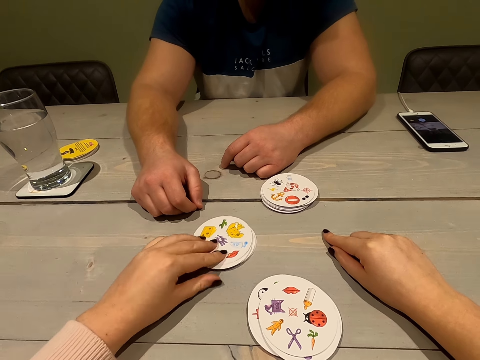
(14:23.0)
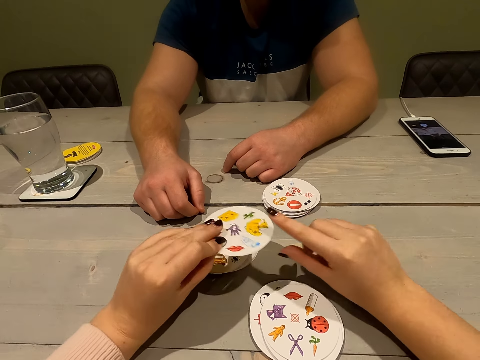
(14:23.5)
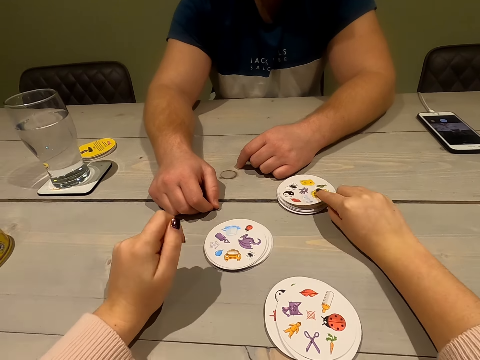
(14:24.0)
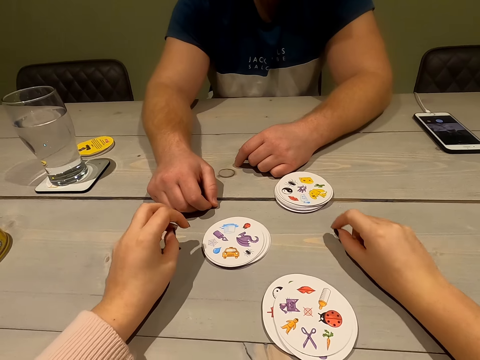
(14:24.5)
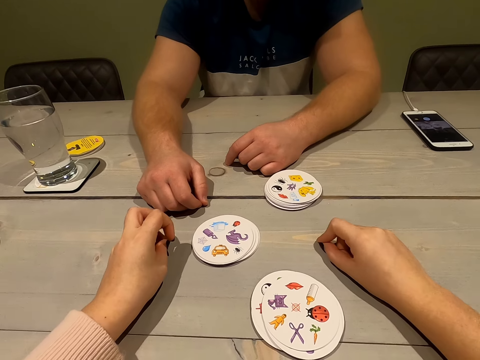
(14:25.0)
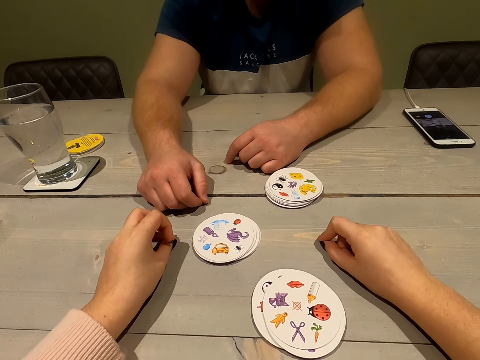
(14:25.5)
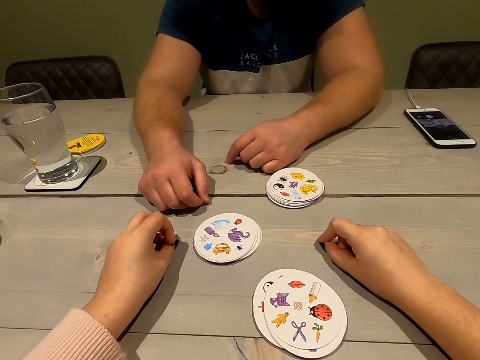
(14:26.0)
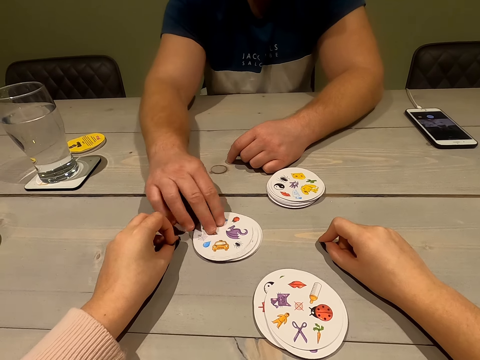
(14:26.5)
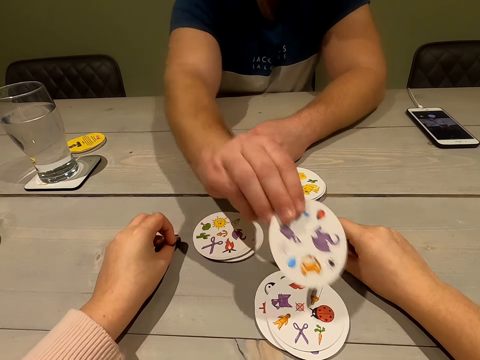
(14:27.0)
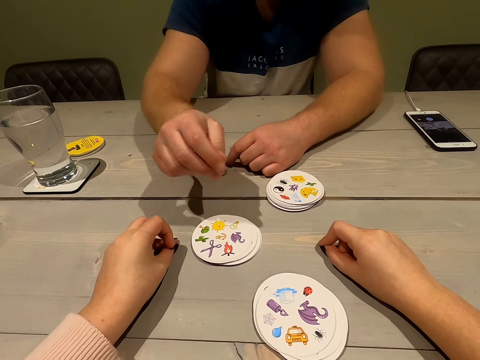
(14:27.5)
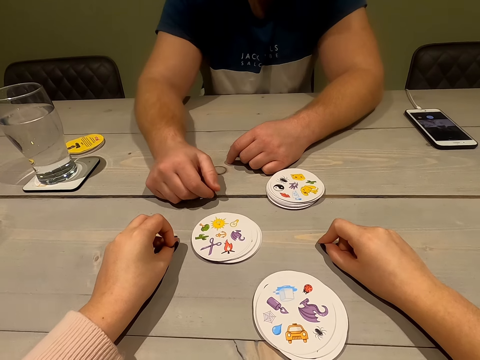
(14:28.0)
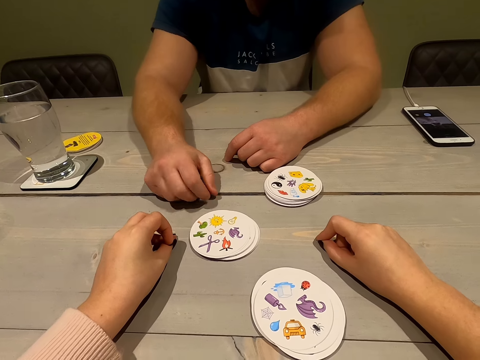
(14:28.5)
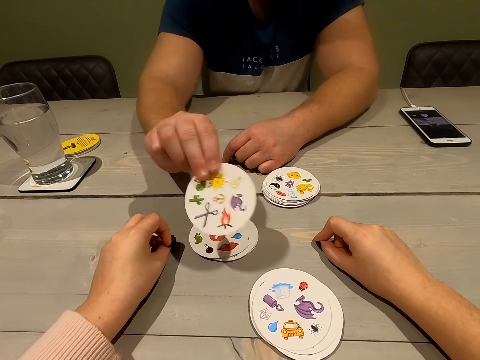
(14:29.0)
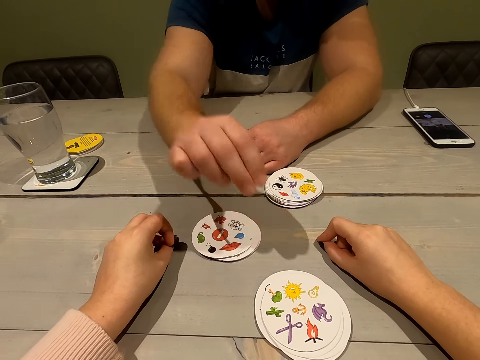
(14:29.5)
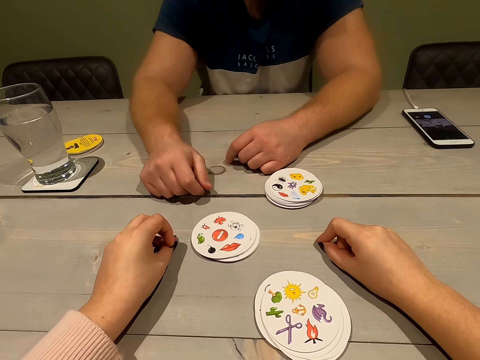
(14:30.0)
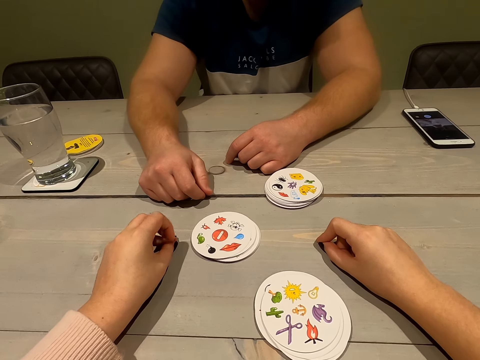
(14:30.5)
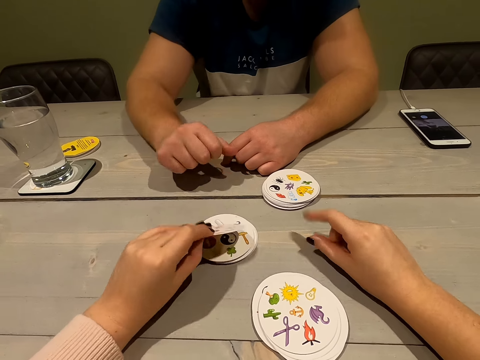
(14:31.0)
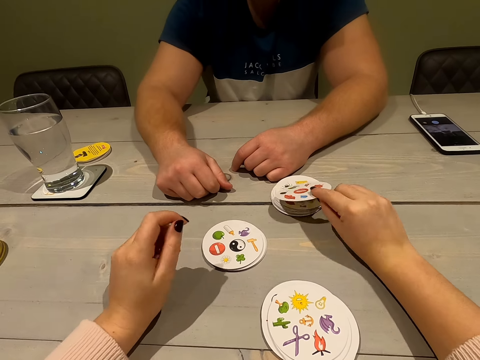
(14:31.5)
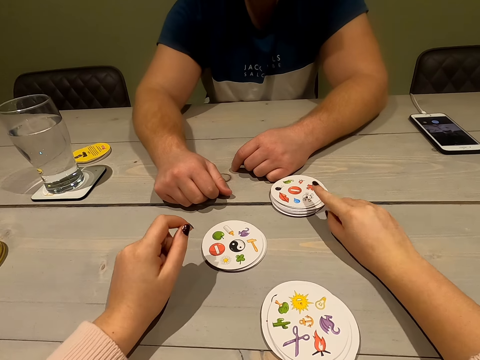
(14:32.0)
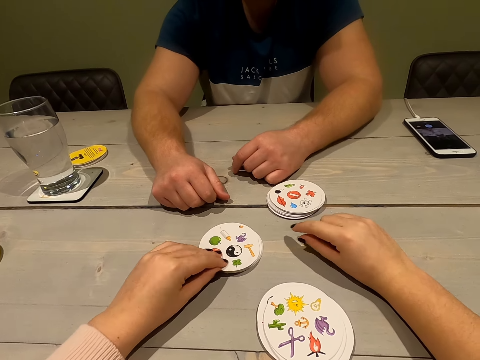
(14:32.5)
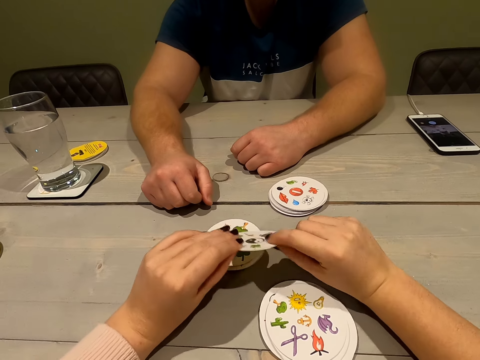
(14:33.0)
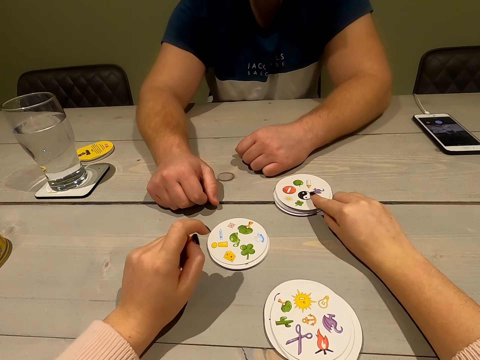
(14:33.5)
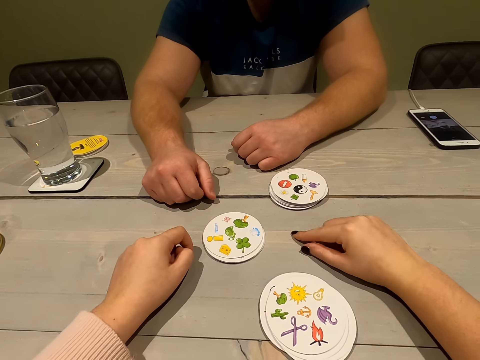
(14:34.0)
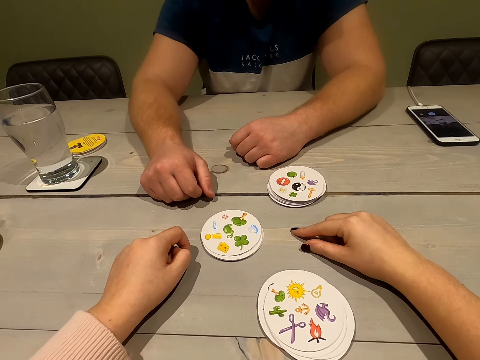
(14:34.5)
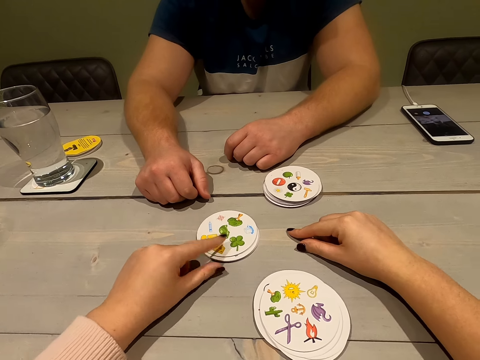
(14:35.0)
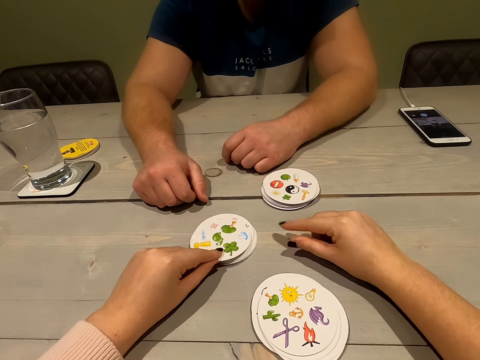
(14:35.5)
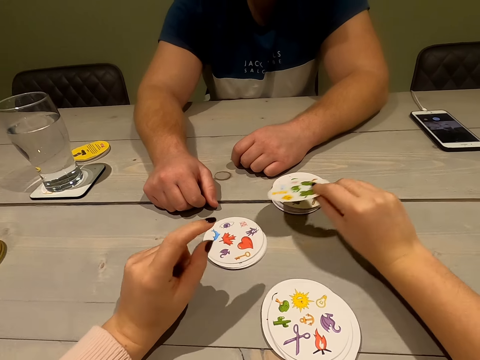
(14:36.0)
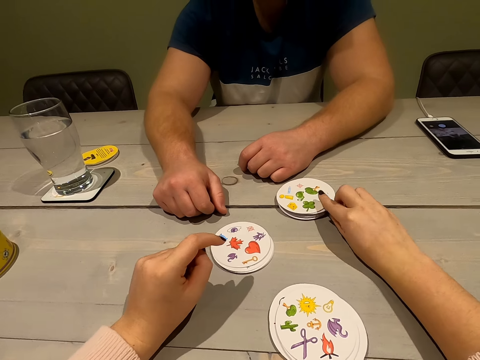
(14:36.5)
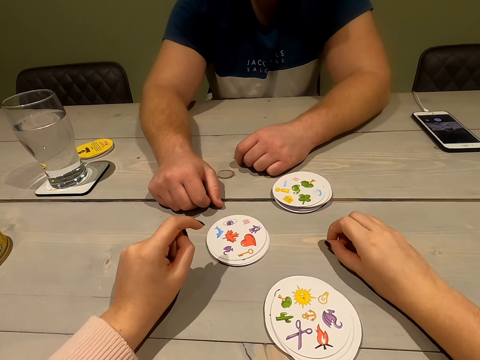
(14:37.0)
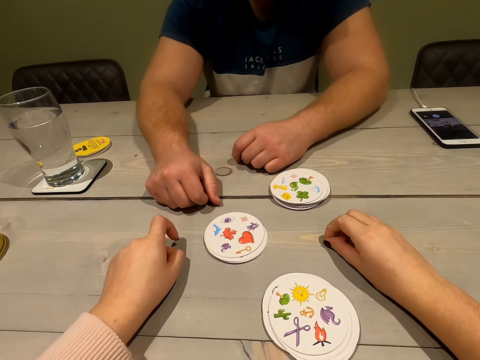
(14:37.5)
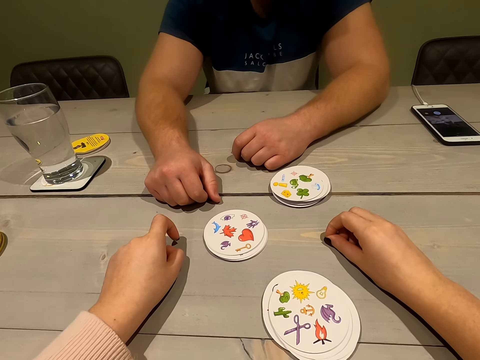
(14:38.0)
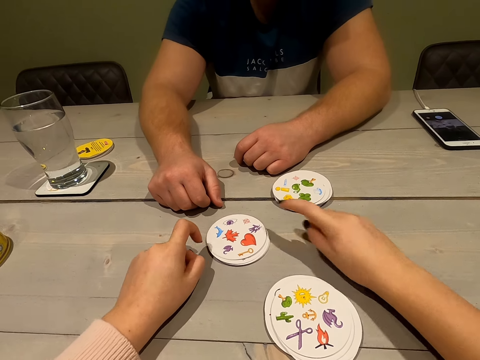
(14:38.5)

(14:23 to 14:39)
The camera wearer picks a card and places the card on the other cards. A man picks a card and places the card on the other cards. The man picks a card and places the card on the other cards. The camera wearer picks a card and places the card on the other cards. They pick a card and place the card on the other cards. They pick a card and place the card on the other cards.

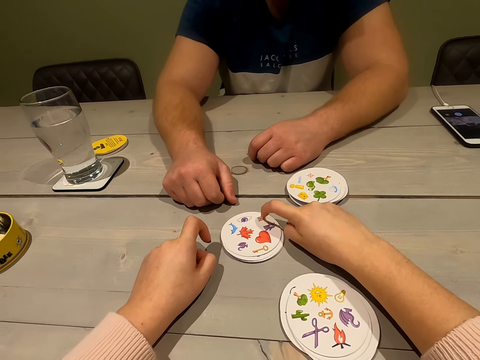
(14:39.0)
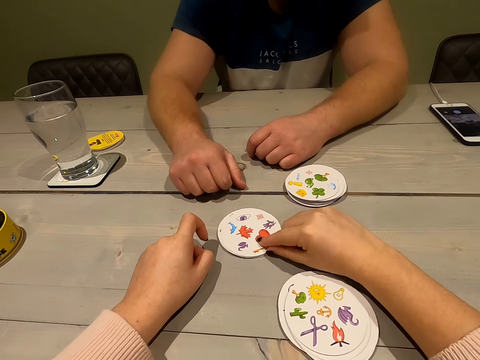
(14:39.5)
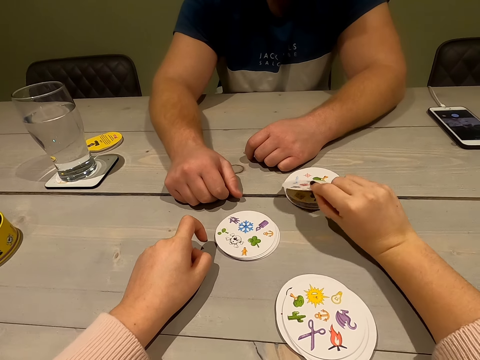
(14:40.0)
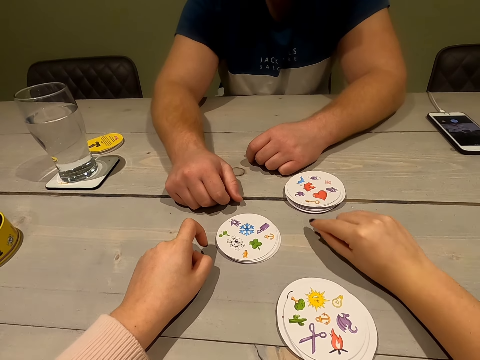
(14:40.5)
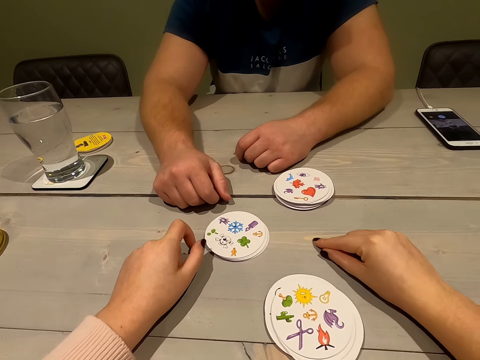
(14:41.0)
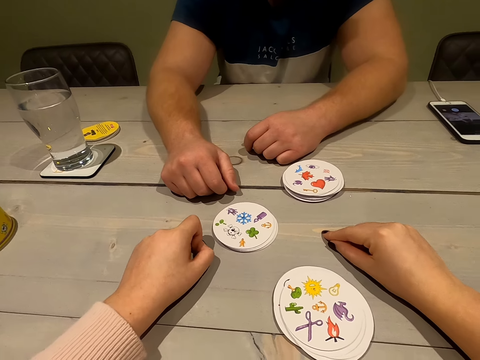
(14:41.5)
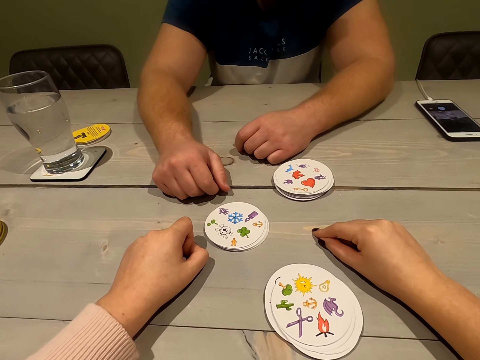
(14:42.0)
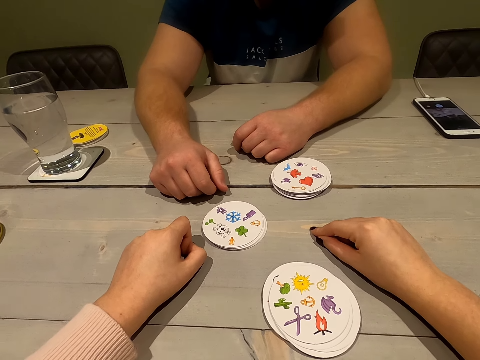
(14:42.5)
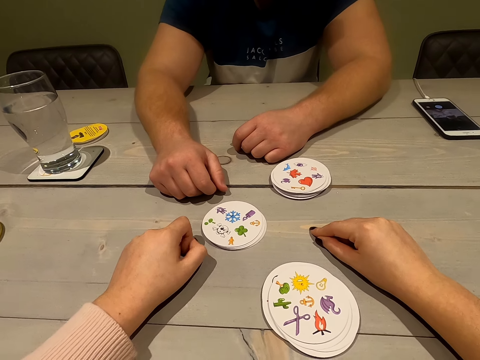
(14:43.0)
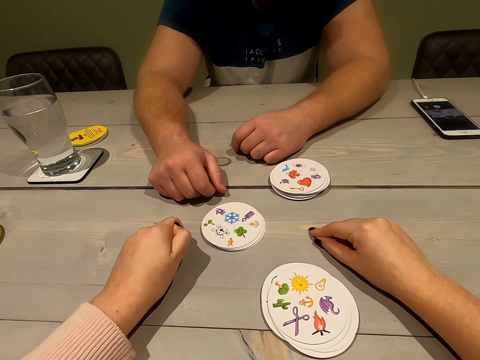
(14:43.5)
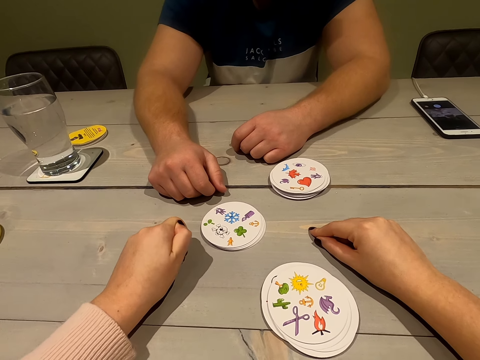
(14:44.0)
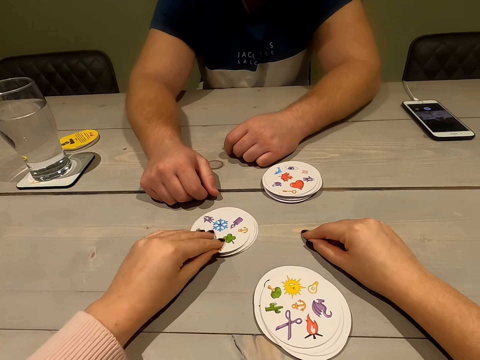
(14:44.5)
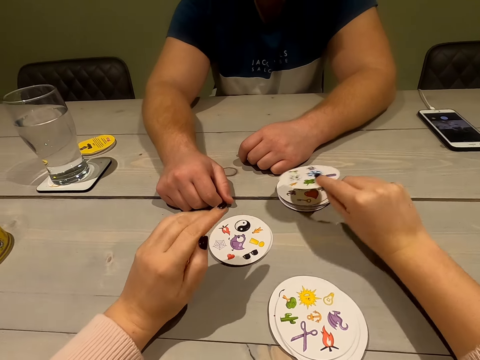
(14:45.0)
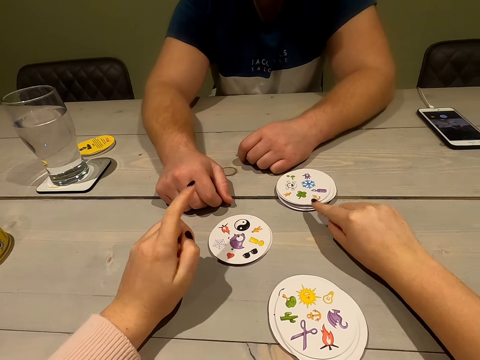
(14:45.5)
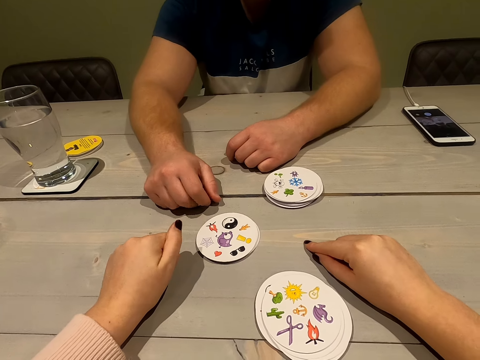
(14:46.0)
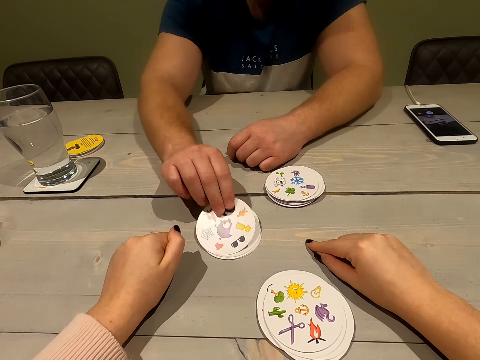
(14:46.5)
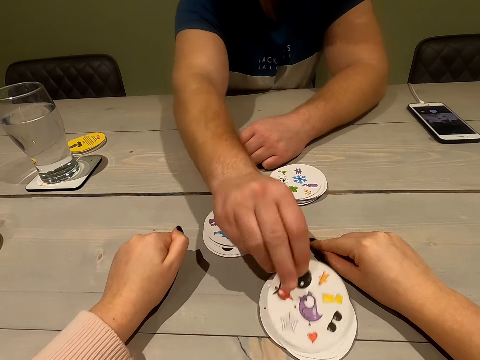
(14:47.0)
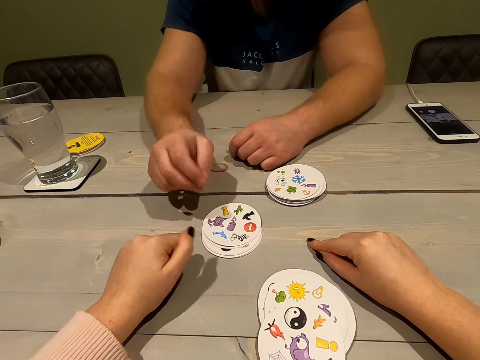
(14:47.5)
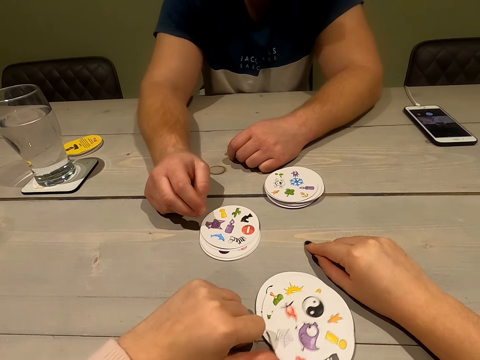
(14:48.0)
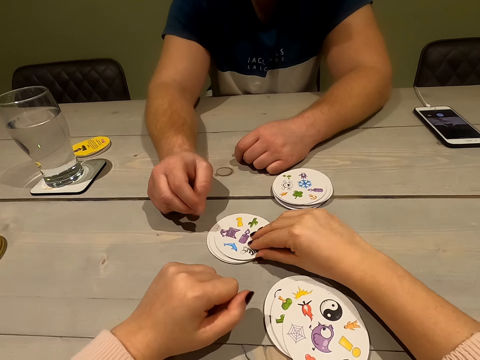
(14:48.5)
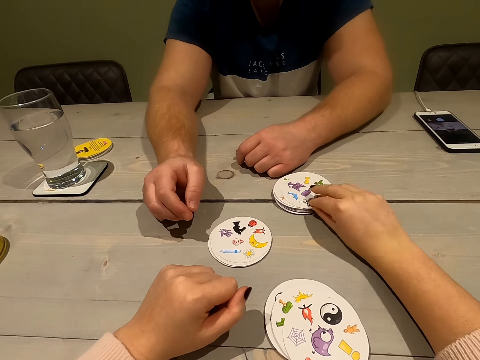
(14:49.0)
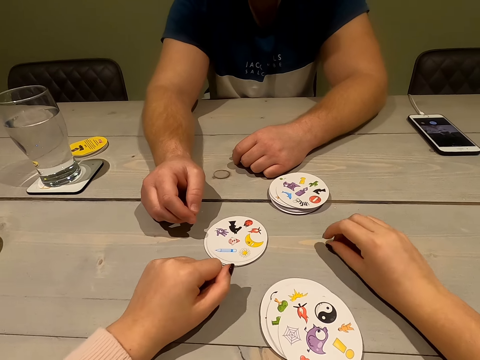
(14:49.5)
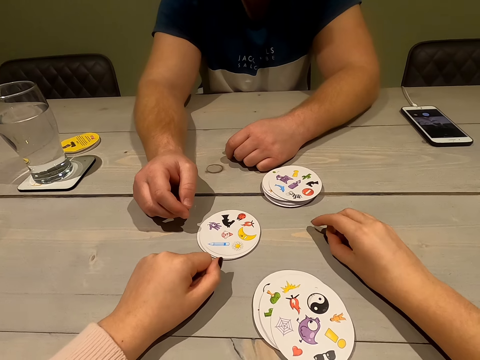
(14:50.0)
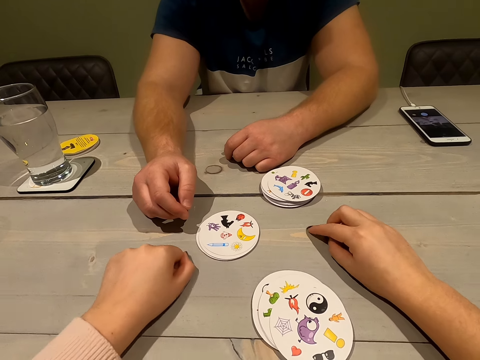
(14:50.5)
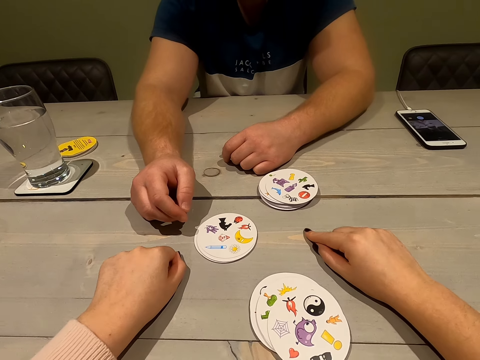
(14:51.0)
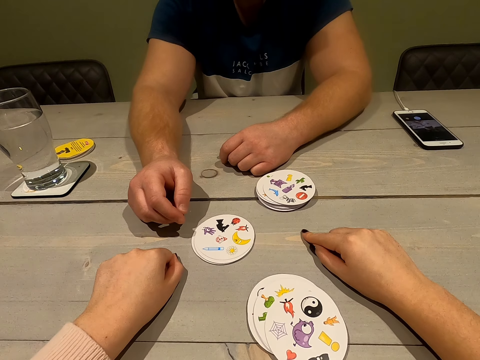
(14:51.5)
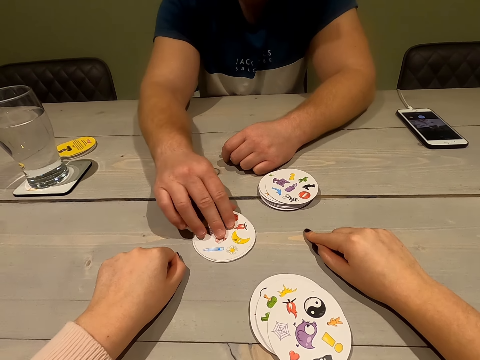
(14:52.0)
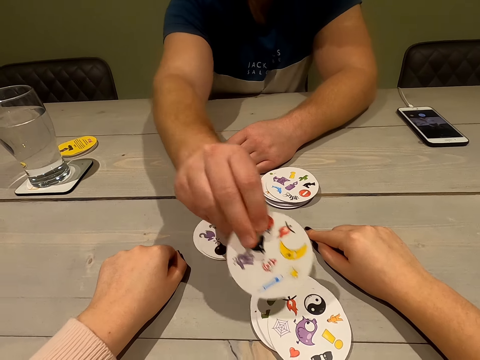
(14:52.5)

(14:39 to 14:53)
The camera wearer picks a card and places the card on the other cards. They pick a card and place the card on the other cards. A man picks a card and places the card on the other cards. The camera wearer picks a card and places the card on the other cards. The man picks a card.
